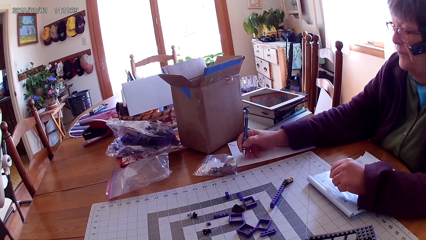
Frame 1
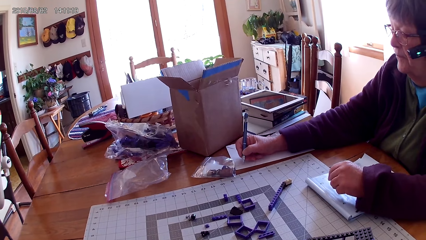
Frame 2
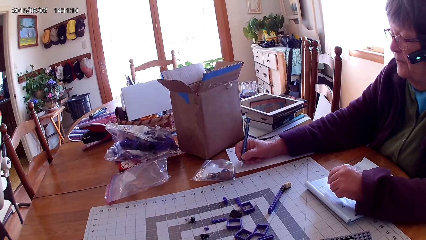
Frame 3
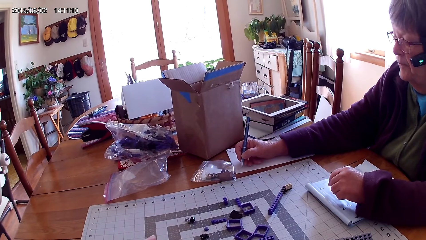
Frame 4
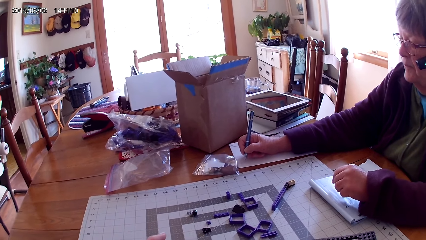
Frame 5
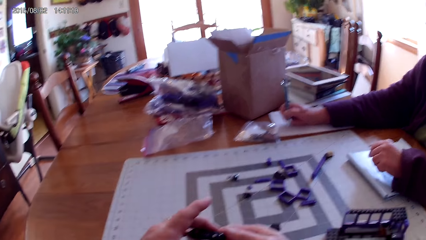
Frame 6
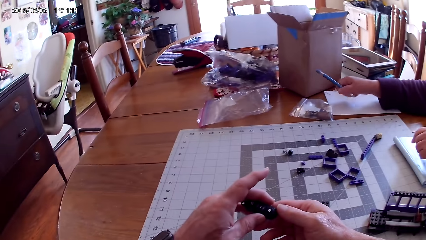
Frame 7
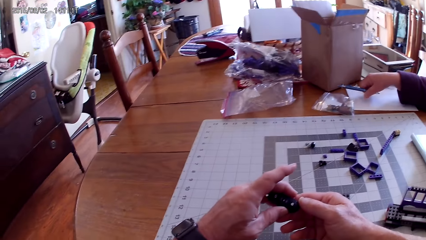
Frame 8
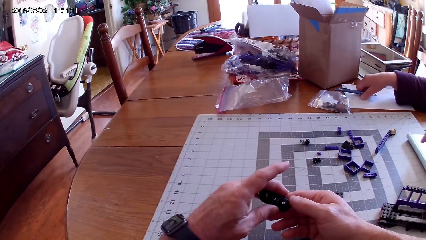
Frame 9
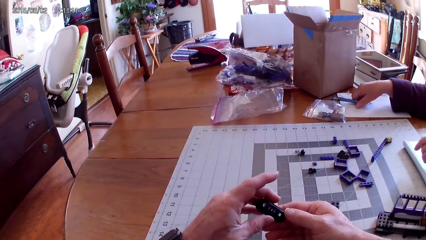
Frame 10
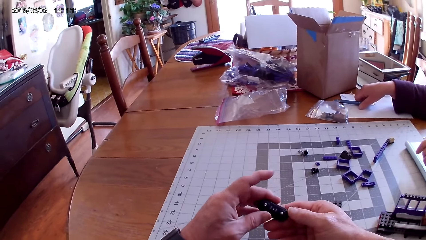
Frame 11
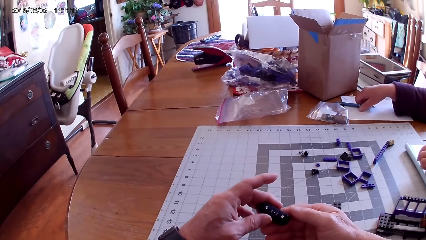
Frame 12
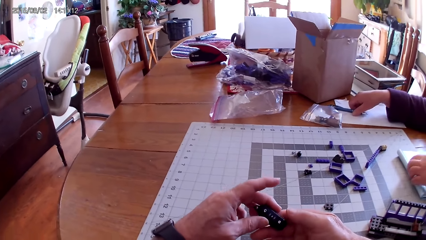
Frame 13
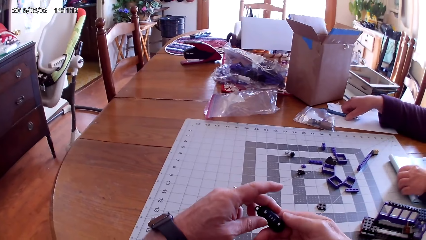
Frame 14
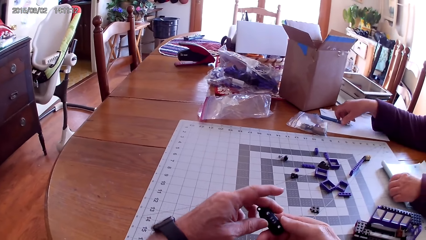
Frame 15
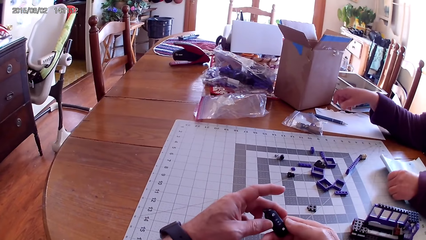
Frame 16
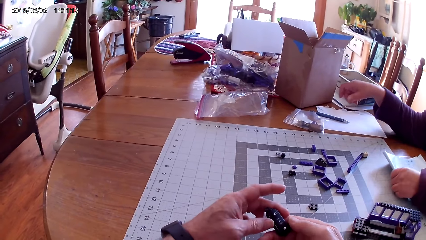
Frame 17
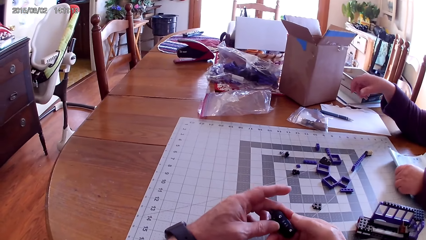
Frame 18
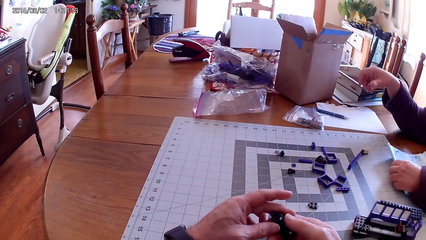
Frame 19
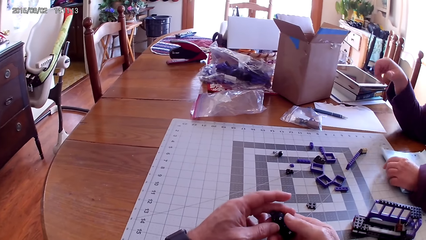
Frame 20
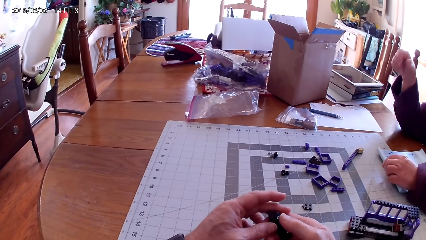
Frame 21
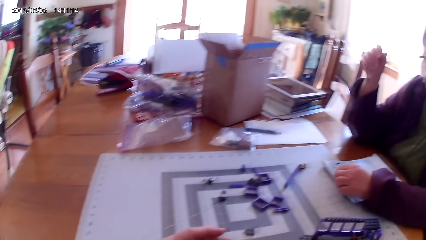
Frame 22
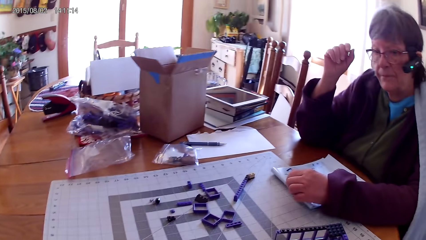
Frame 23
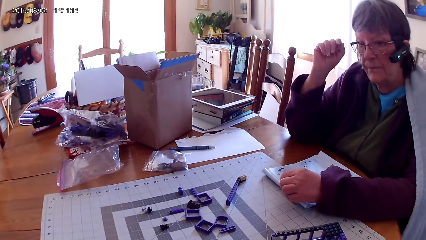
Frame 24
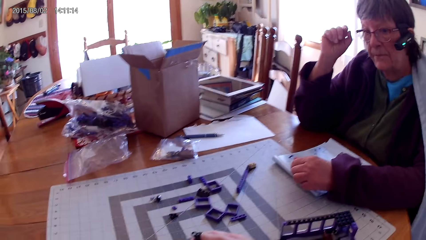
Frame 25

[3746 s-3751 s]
The lady writes on a paper with the pen. The camera wearer holds something. They fix the lego piece. They look around.
